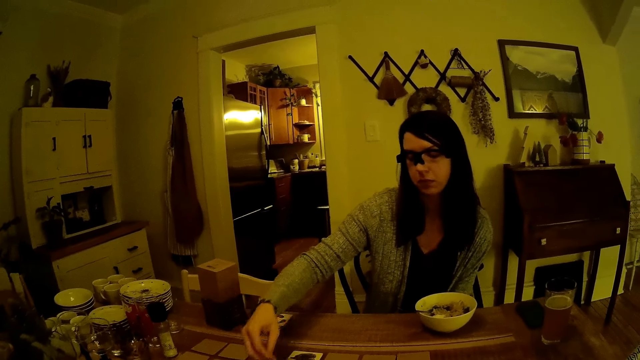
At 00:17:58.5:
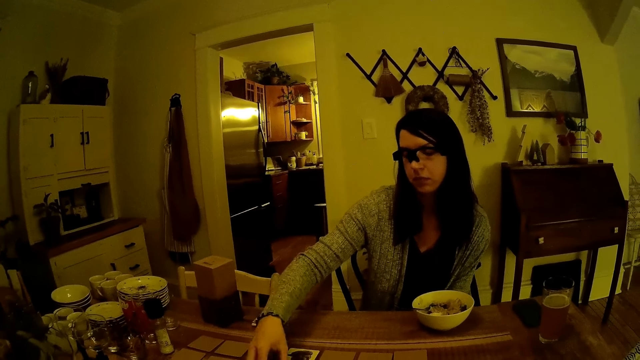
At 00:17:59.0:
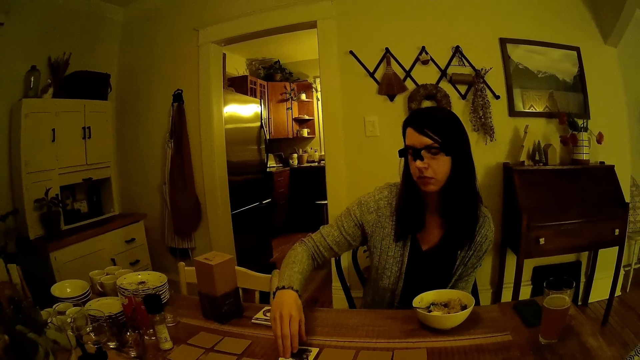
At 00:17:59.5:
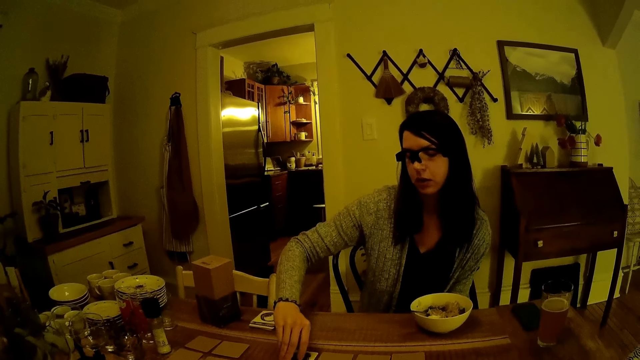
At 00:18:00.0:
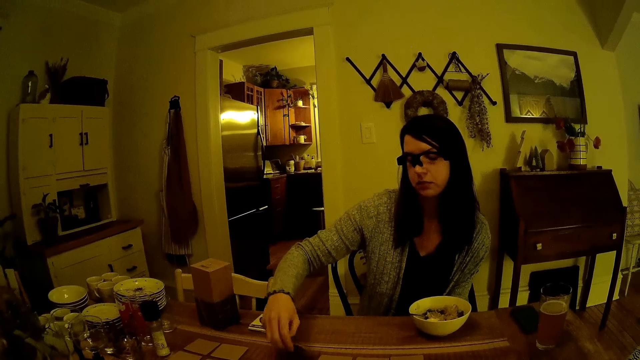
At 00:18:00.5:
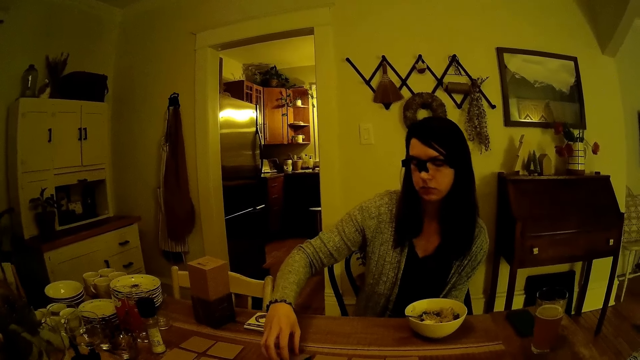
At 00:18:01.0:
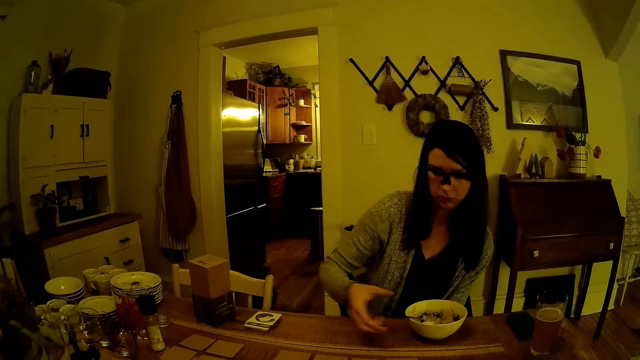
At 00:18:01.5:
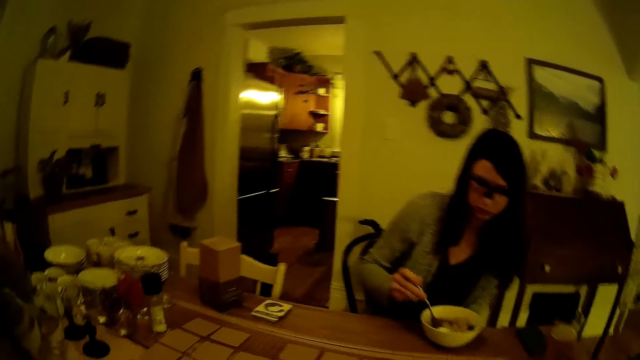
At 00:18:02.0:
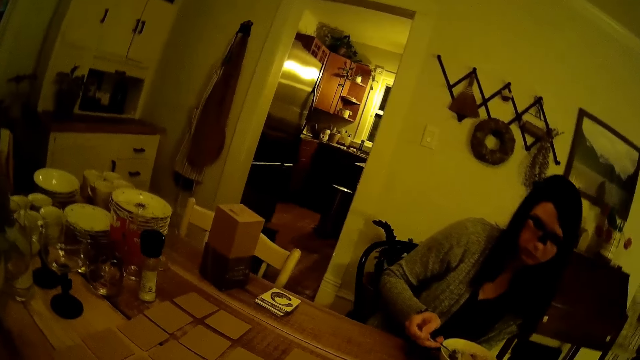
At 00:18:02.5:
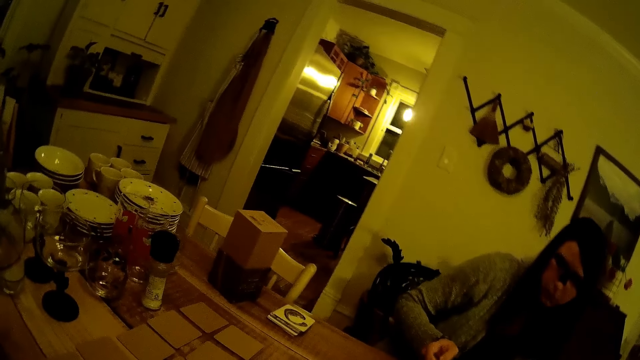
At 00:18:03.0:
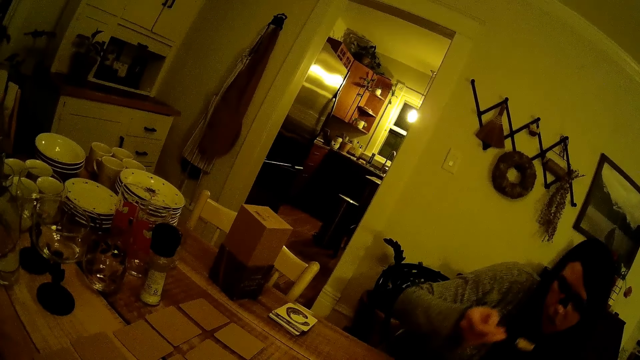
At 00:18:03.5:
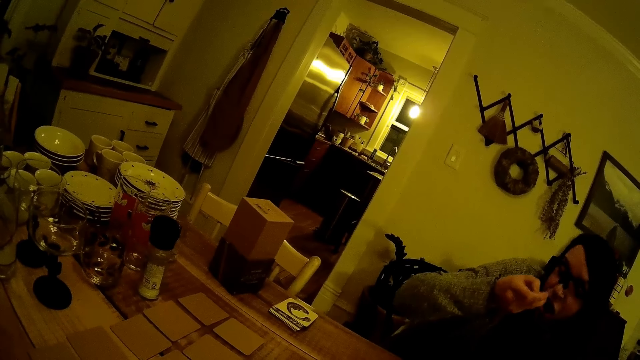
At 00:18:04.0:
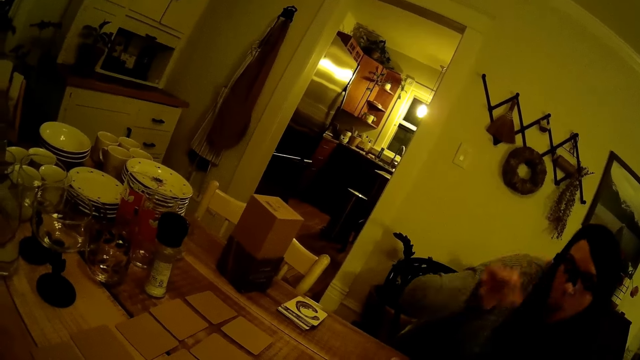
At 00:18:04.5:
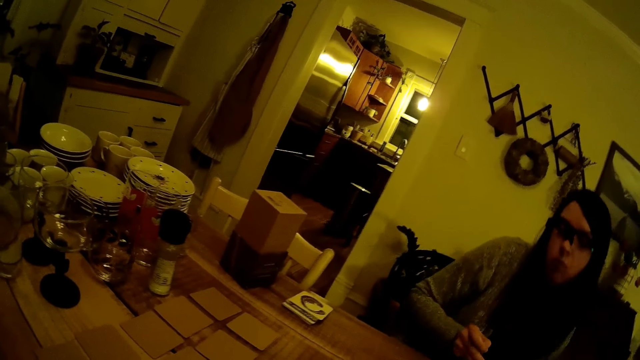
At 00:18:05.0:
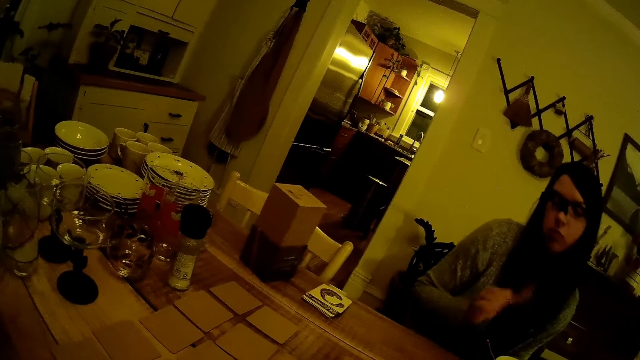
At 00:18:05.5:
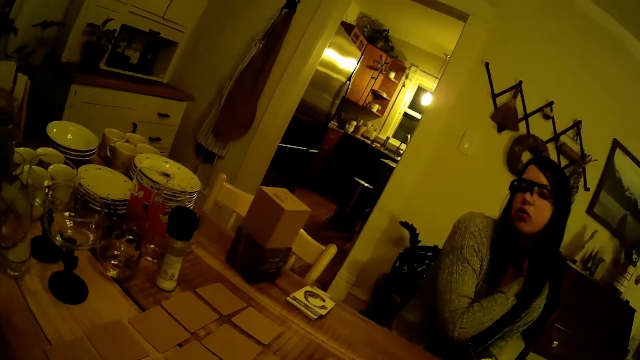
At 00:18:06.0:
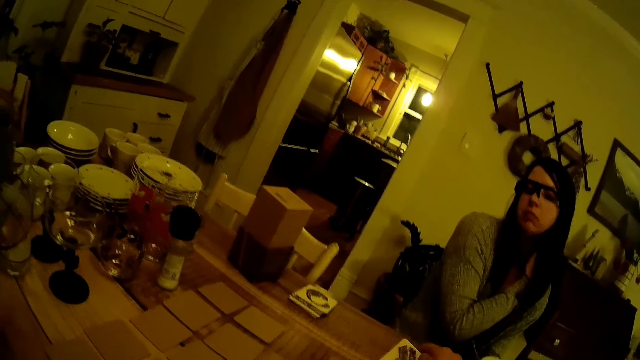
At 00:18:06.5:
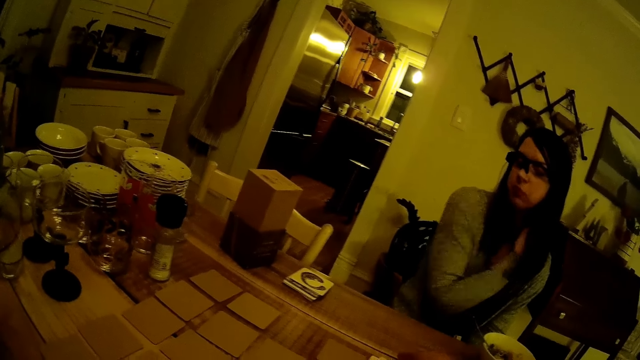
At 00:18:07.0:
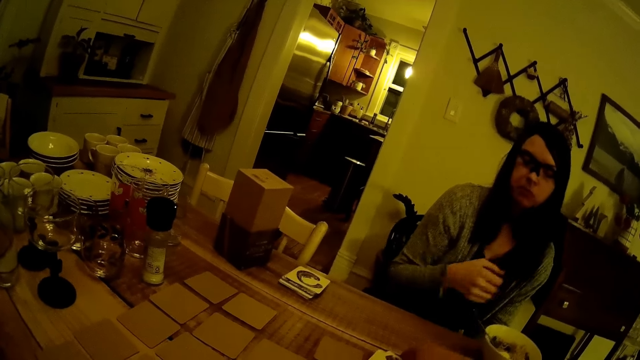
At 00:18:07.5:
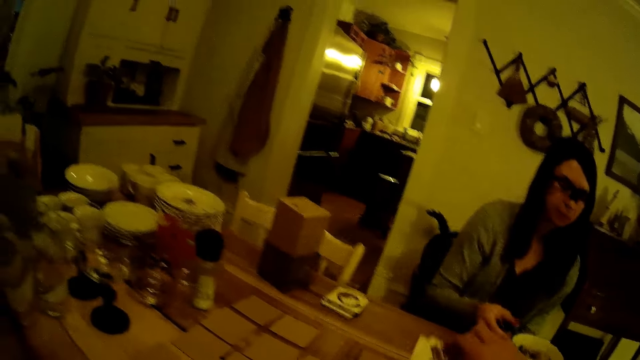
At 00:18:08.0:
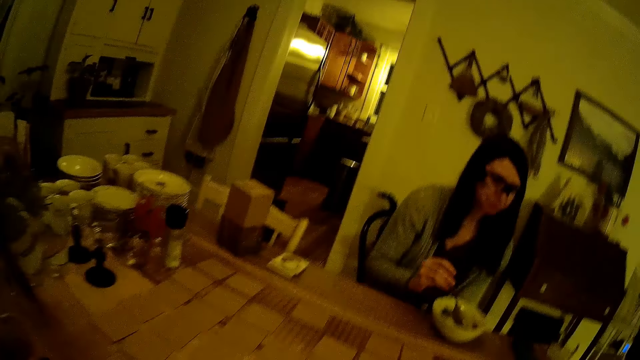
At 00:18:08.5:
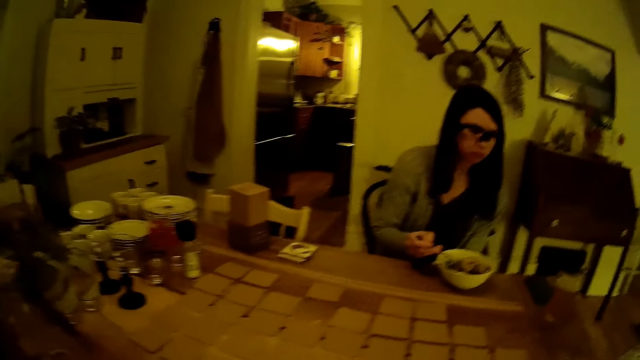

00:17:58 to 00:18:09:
The girl drops the card in her right hand on the dining table. She flips the card on the dining table with her right hand. She grabs the spoon in the plate with her right hand and holds the spoon. She eats the cereal in the plate with the spoon in her right hand. She drops the spoon in her right hand in the plate. She scratches the shoulder. The camera wearer lifts a card with his right hand. He drops a card on a card on the table with his right hand. He lifts the cards from the table with his right hand. The girl grabs the spoon in the plate with her right hand and holds the spoon.

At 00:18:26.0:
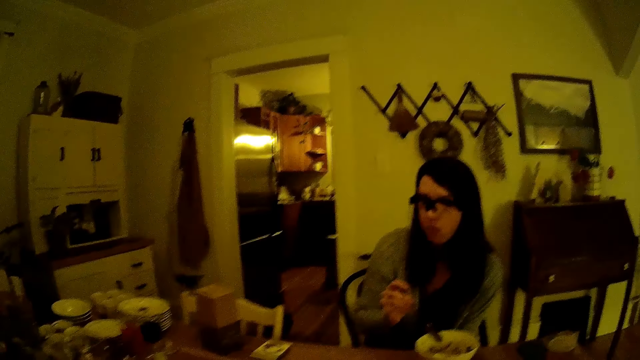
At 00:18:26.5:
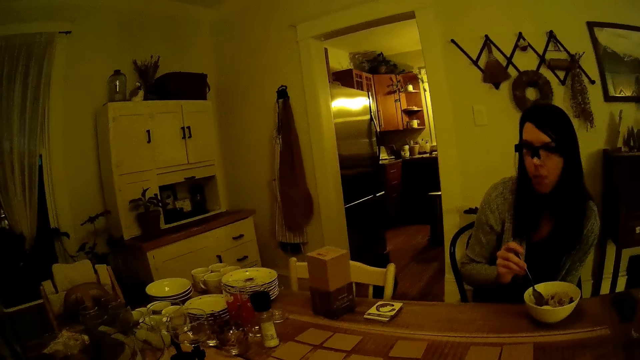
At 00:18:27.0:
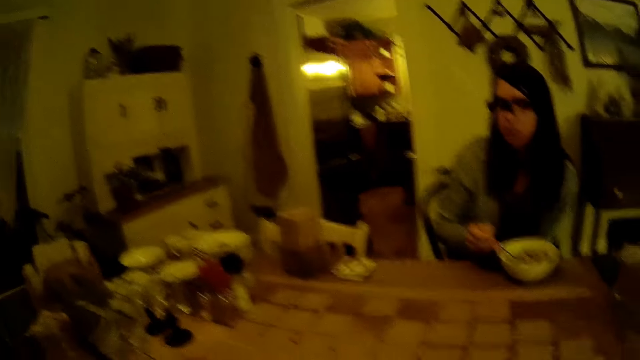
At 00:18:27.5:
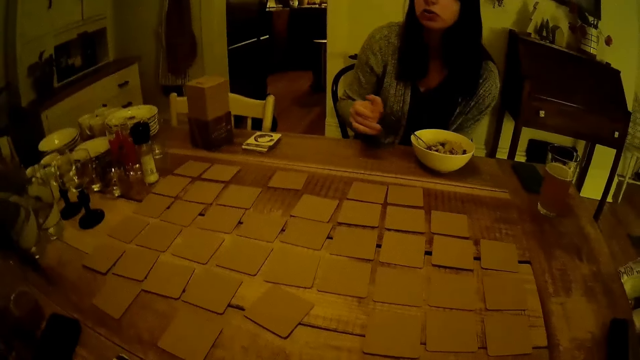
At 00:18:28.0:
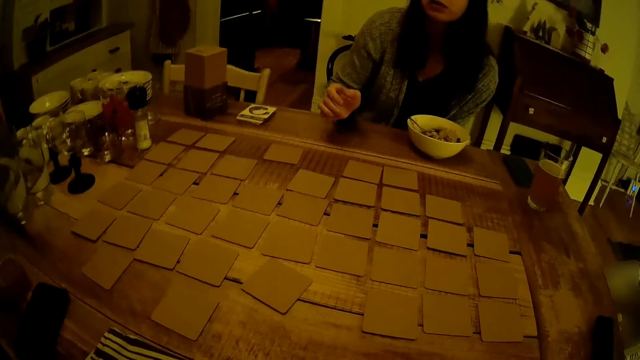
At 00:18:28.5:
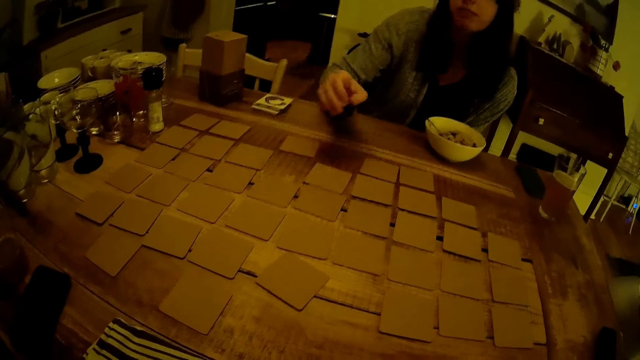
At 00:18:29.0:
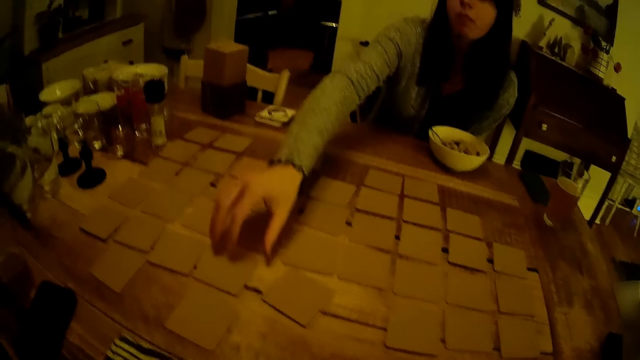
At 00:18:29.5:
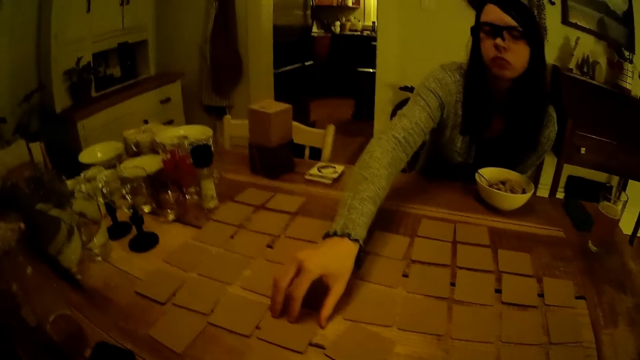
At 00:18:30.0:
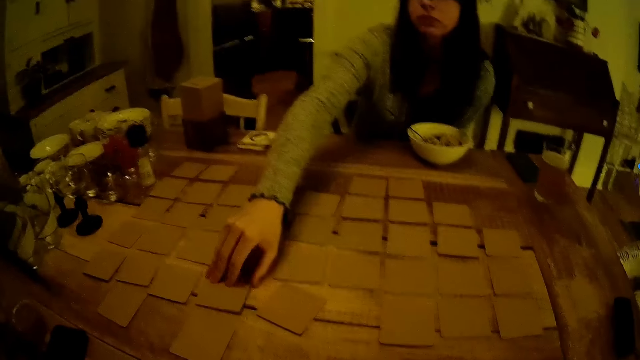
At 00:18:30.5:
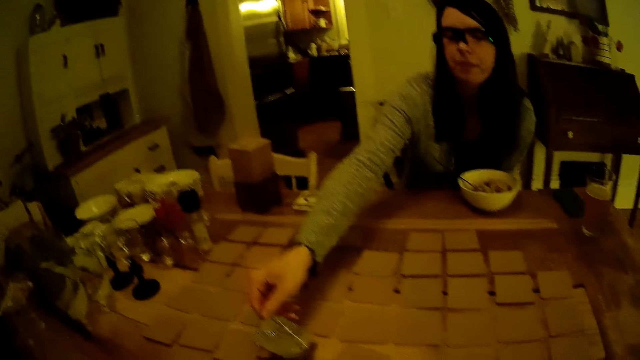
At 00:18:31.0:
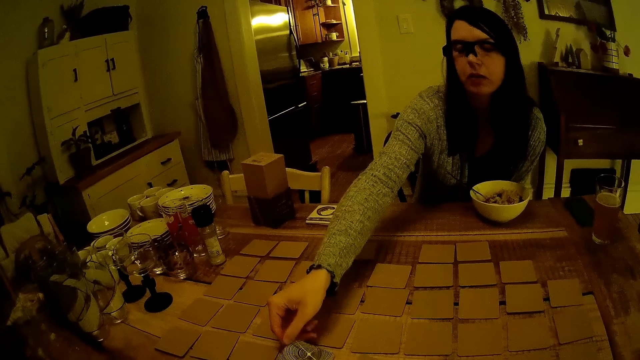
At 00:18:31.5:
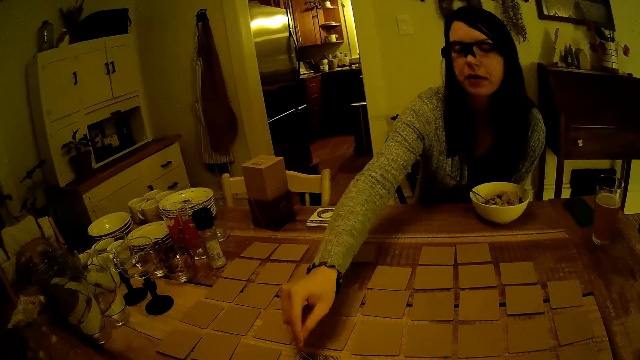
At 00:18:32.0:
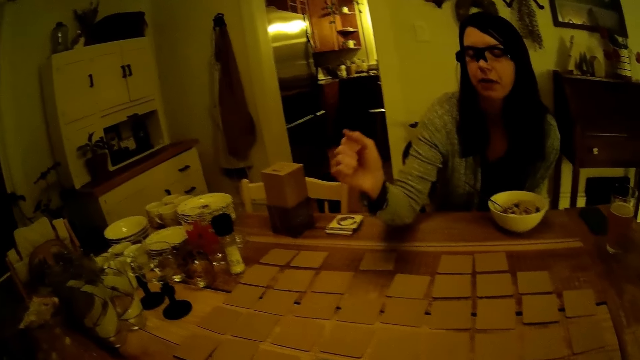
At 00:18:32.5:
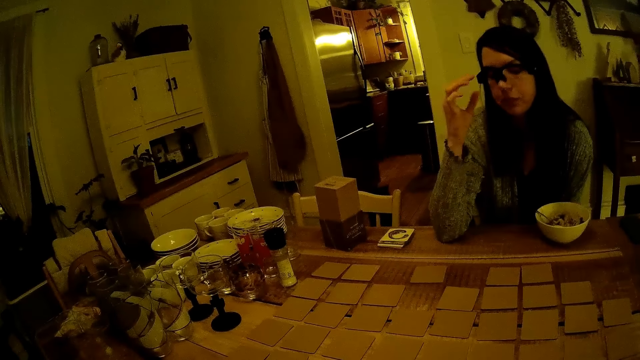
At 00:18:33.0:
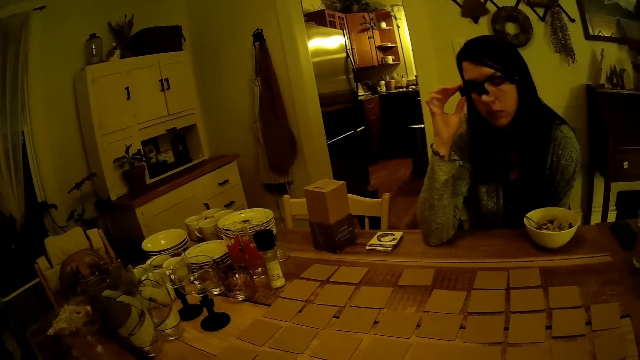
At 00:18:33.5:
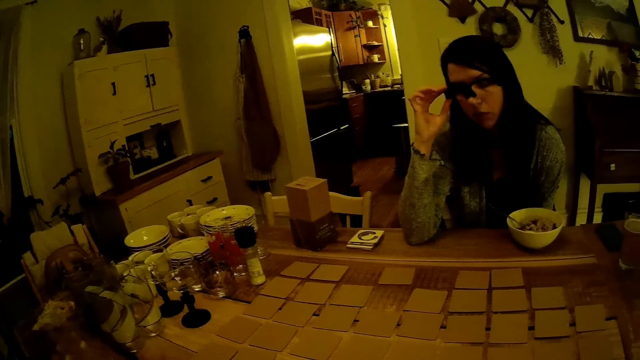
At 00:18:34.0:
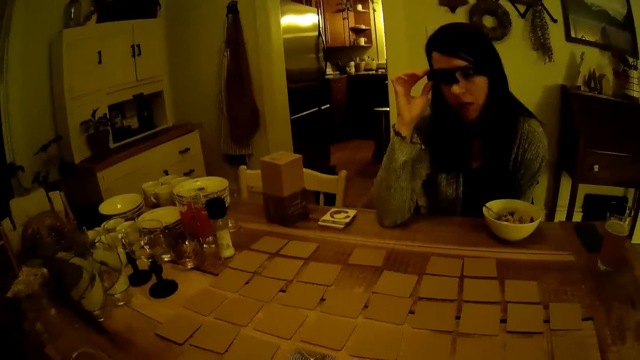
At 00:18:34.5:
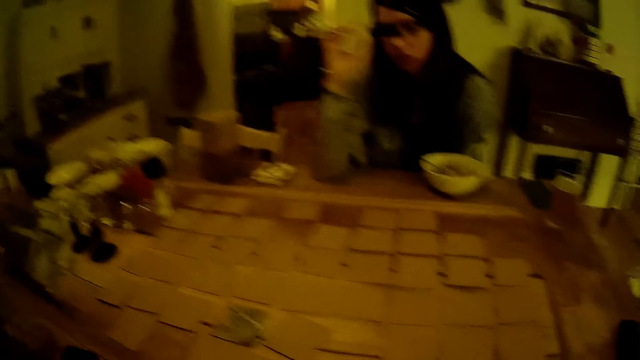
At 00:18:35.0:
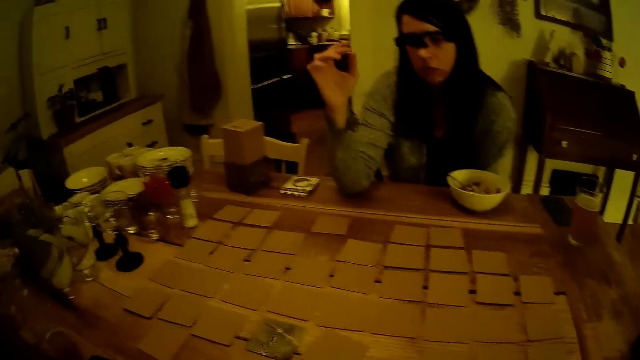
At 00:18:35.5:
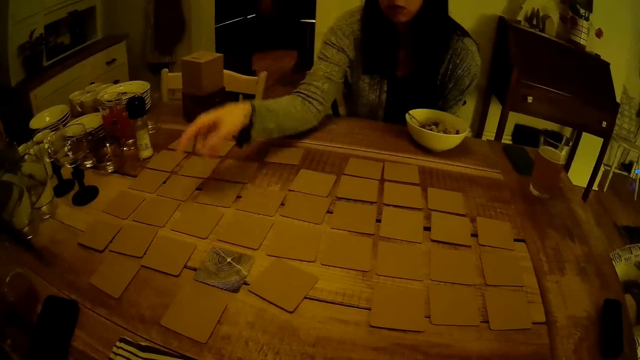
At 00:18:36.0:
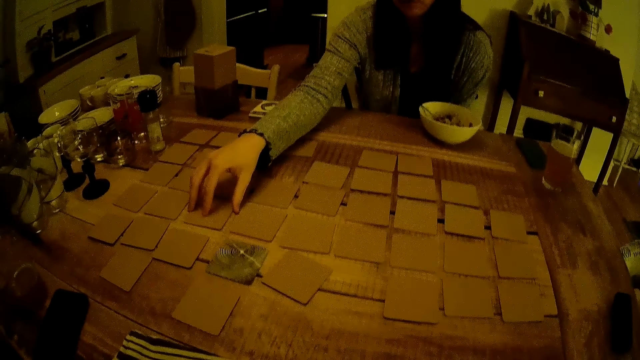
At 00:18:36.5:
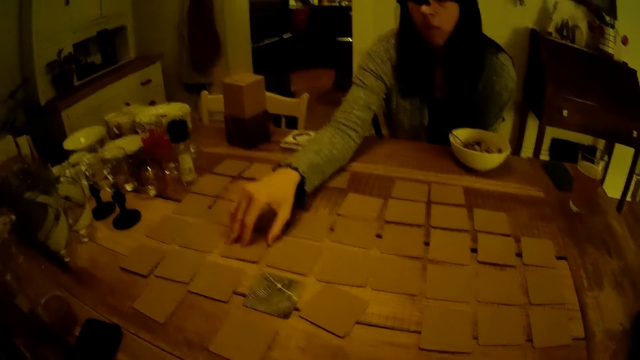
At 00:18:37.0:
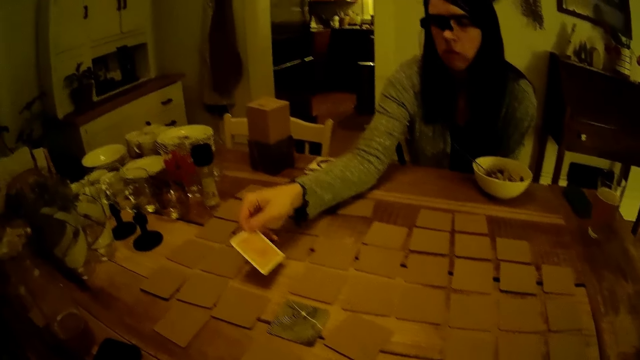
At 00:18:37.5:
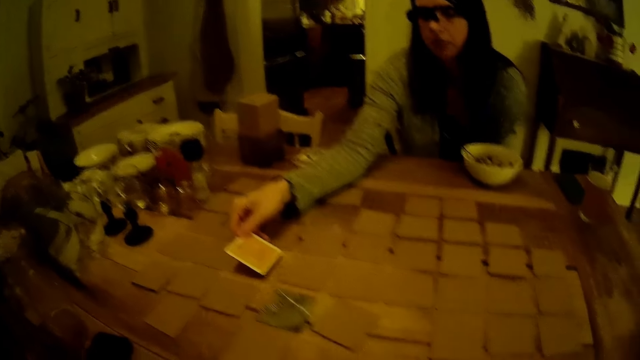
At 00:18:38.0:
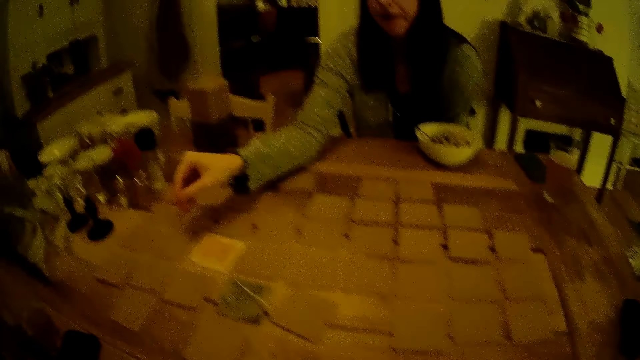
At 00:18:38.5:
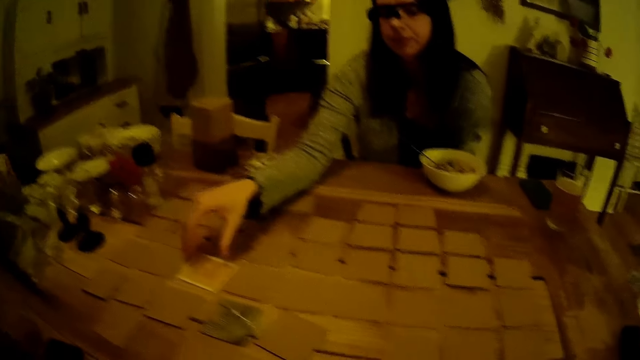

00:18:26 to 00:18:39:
The woman drops the spoon in her right hand in the plate of food. The camera wearer converses with the woman. The woman turns a card on the dining table with her right hand. She touches her glasses with her right hand. She turns a card on the dining table with her right hand.
